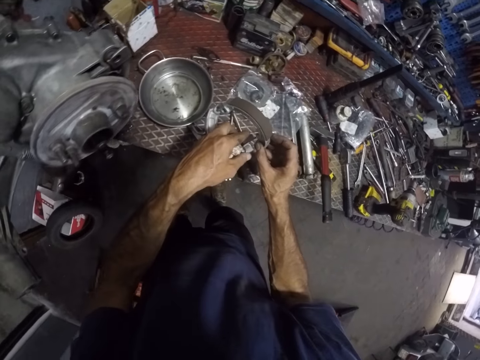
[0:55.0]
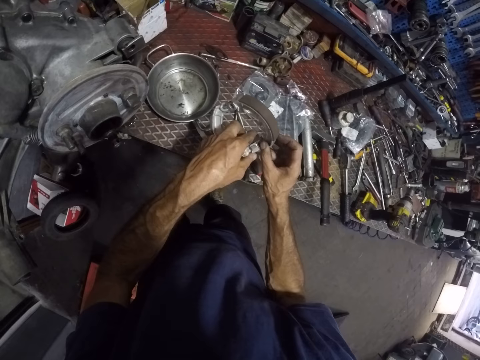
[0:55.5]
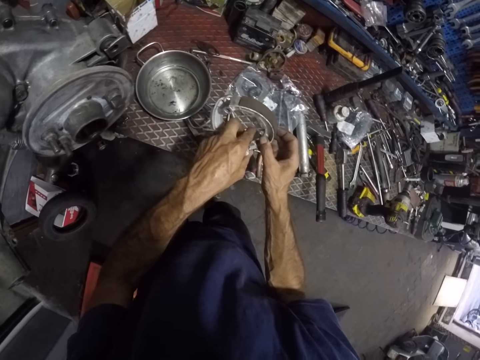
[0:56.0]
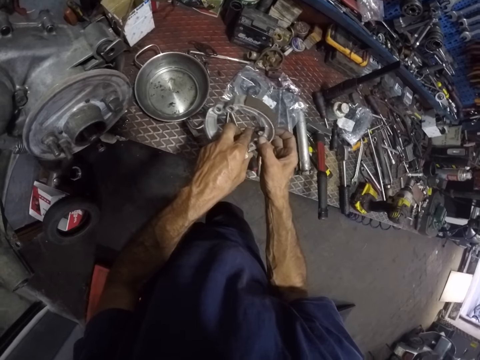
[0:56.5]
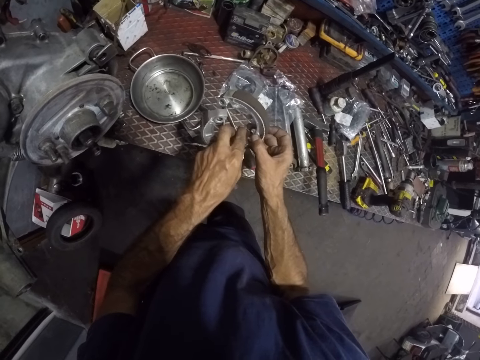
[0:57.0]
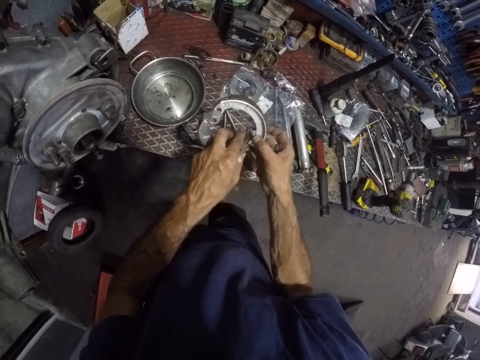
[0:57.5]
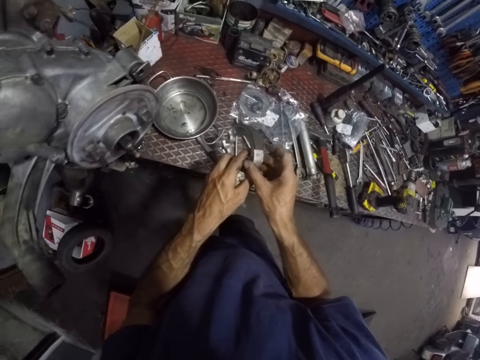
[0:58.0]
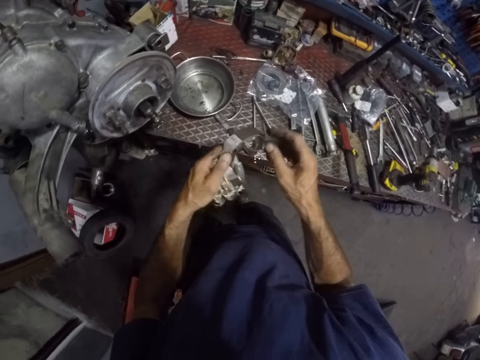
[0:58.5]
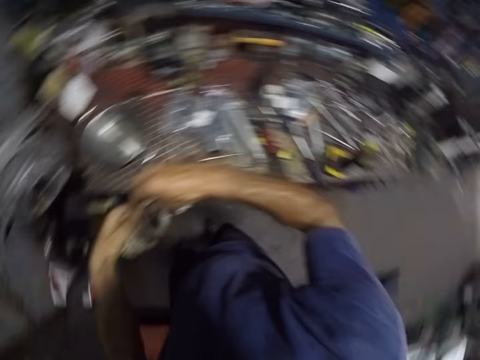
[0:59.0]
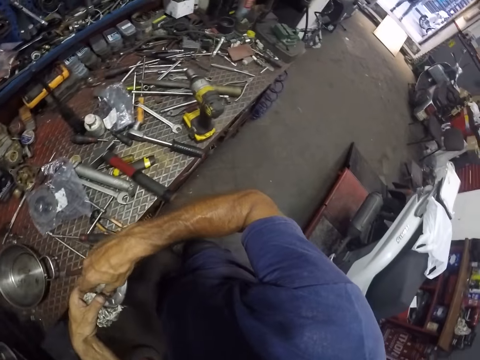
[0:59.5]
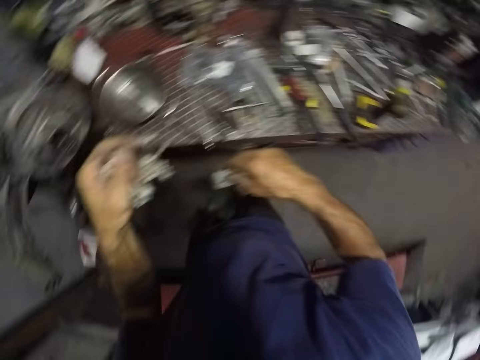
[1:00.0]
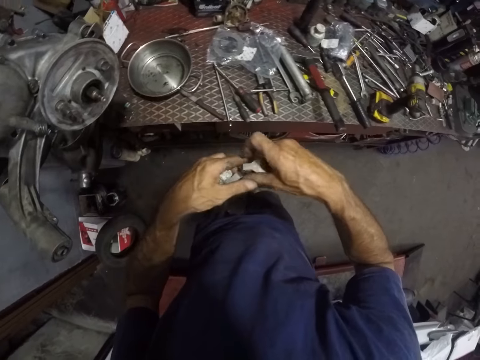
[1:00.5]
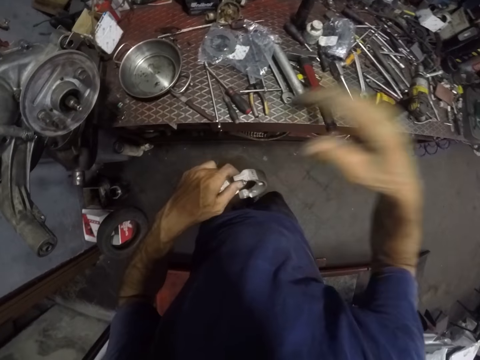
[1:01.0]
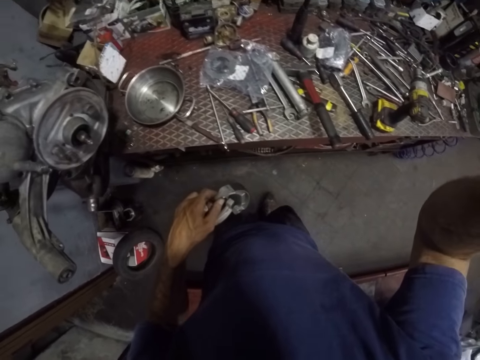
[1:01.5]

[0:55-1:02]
The camera wearer aligns a plastic with his hands. He looks around a garage. He adjusts the plastic on his hands.
